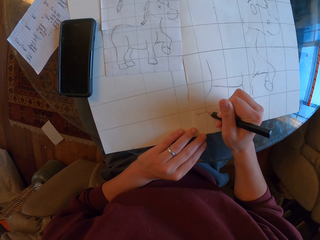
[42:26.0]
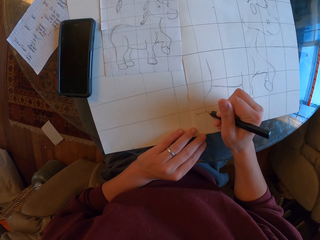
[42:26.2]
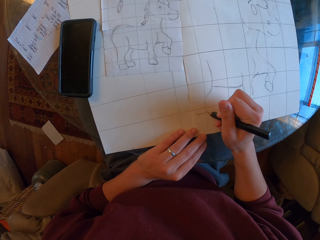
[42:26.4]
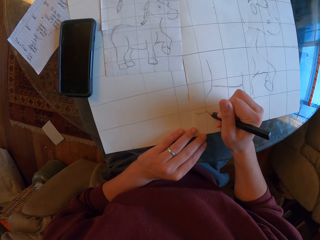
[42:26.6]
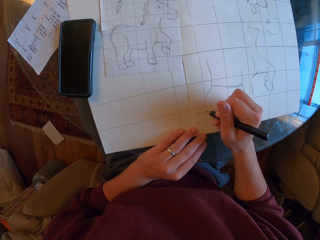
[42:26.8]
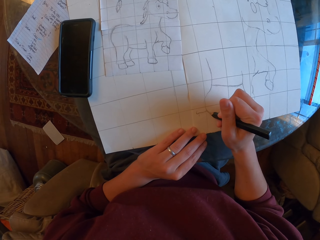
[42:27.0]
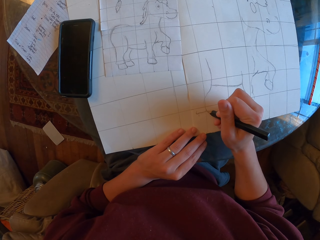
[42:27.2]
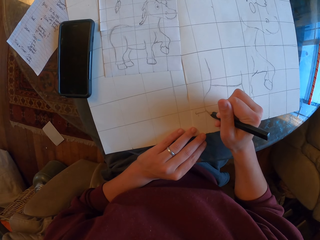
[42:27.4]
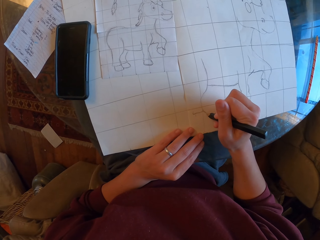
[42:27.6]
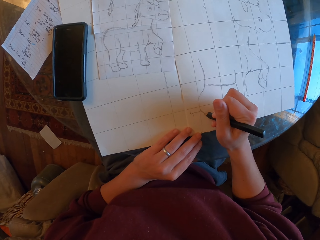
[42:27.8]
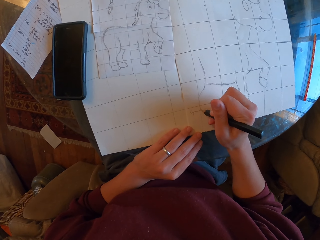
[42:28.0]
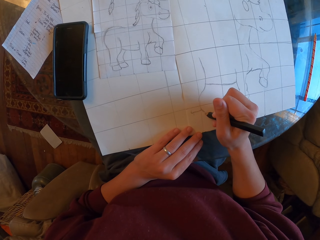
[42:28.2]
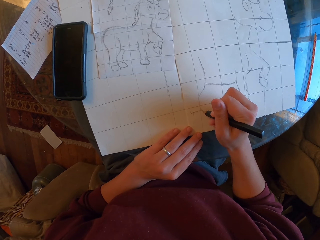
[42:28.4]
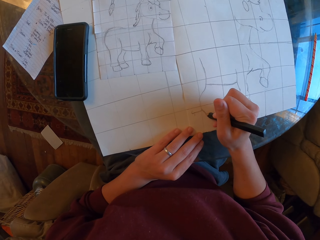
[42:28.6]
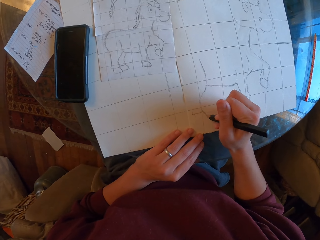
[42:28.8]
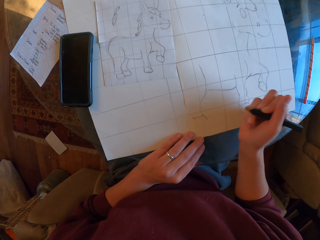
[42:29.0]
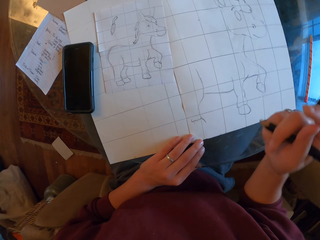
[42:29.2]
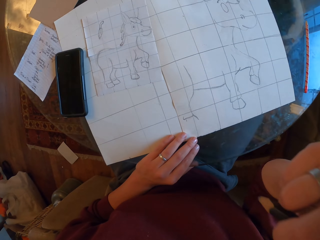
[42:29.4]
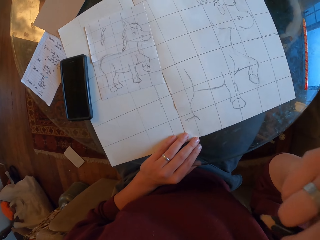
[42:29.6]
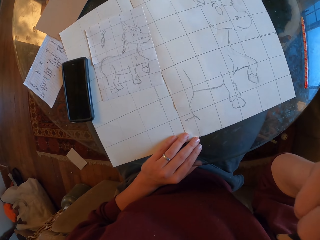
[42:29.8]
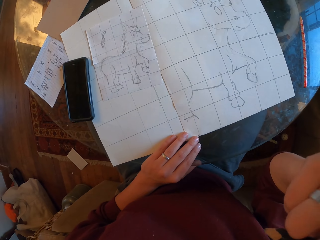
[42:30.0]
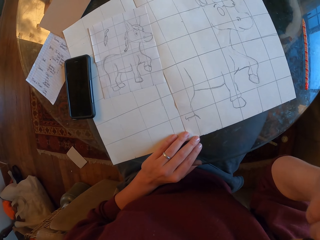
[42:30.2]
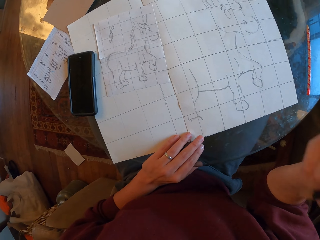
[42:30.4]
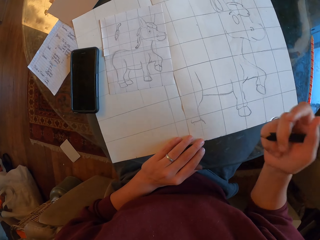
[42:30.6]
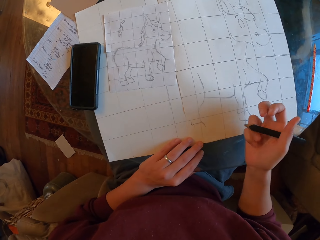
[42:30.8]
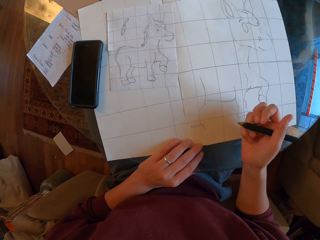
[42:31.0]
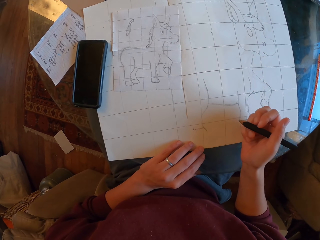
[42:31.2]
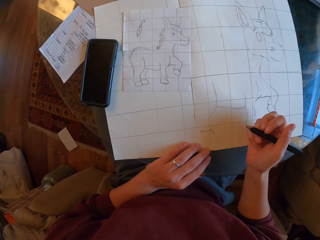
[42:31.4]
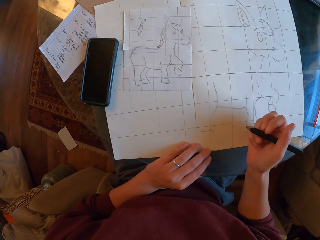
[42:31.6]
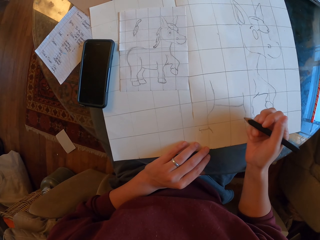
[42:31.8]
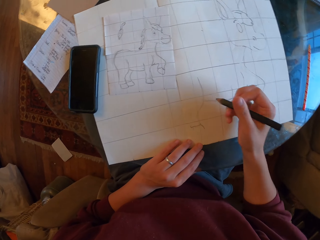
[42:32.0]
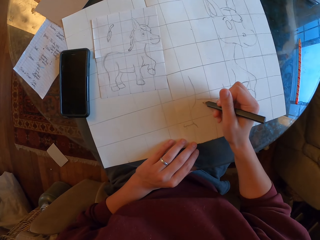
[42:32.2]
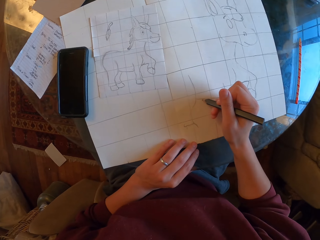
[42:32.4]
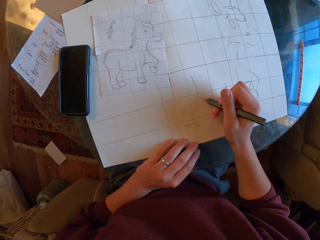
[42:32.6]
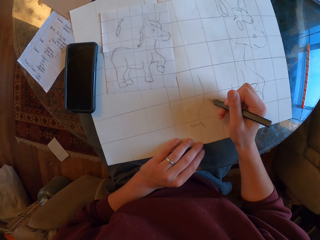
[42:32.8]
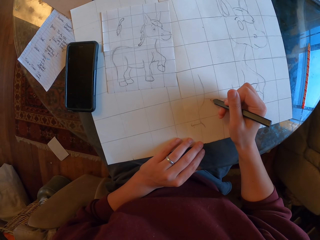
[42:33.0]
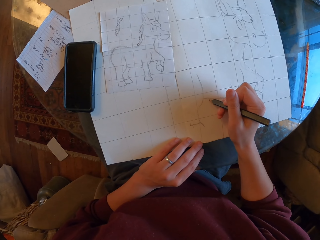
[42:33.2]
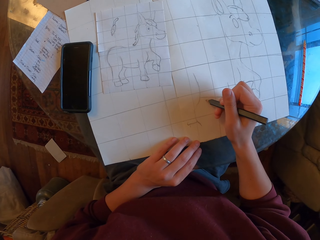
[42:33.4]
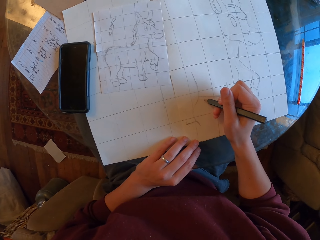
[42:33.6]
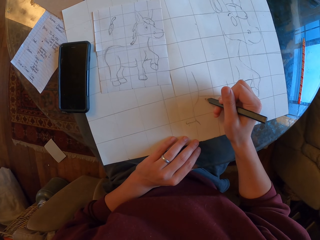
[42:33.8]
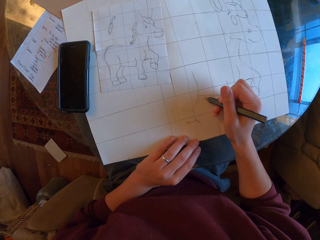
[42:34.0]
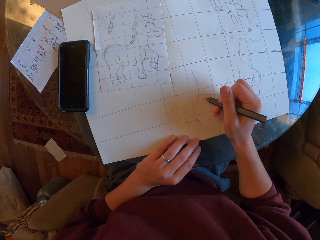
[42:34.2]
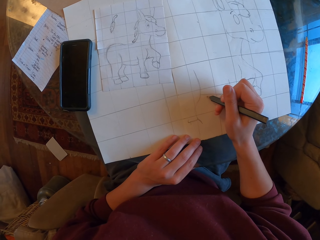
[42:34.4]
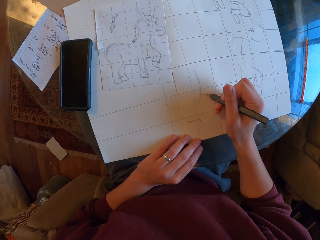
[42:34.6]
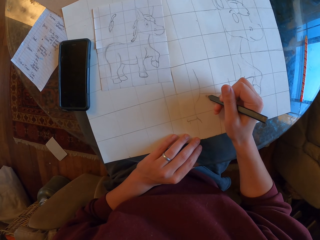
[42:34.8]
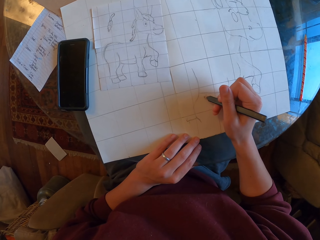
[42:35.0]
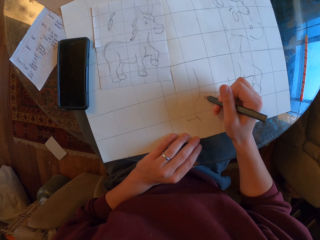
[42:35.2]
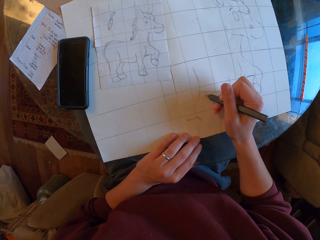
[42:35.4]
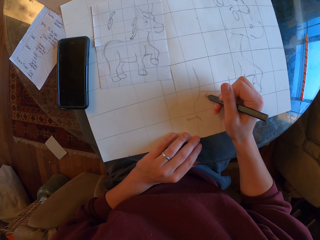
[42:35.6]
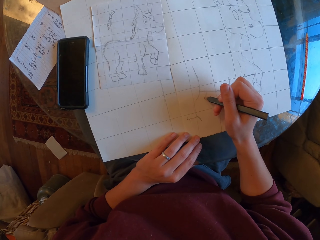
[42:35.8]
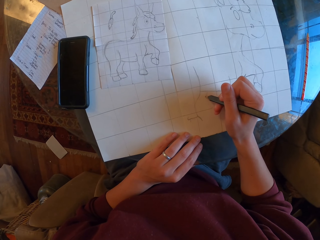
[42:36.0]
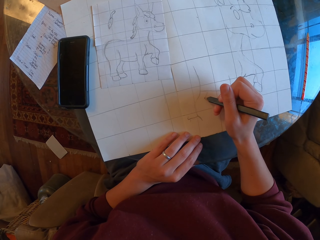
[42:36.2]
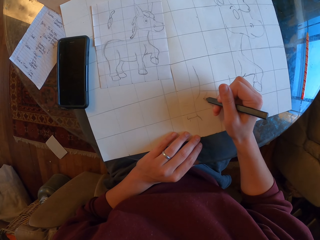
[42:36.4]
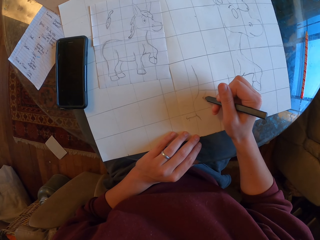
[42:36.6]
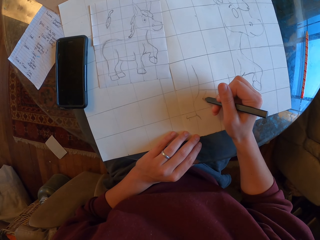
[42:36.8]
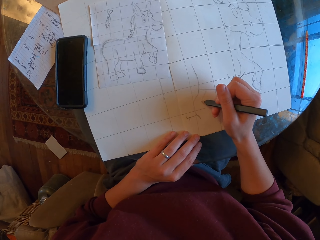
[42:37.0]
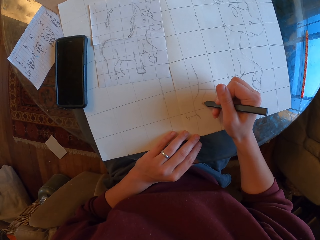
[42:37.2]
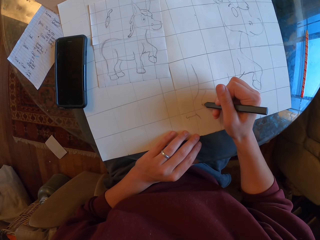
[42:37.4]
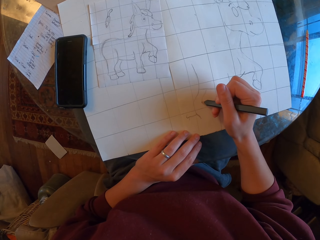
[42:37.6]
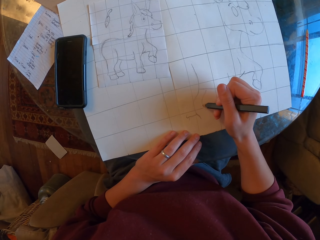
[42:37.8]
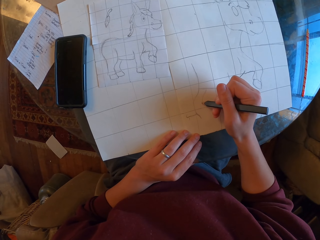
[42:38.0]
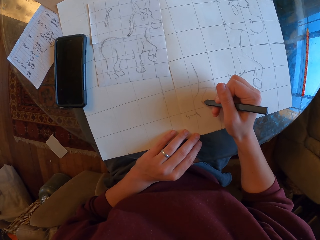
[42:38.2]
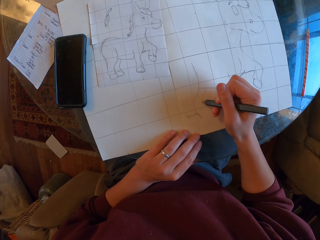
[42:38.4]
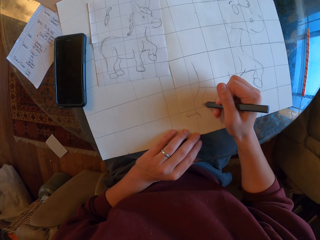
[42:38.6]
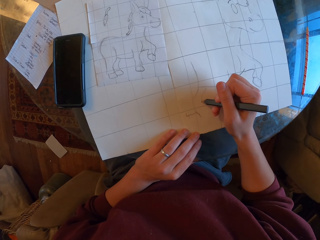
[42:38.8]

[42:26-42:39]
The camera wearer scratches their face. They draw on a drawing paper.

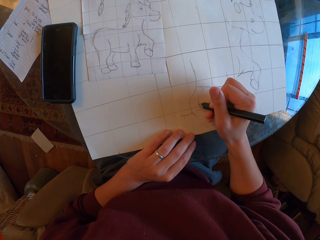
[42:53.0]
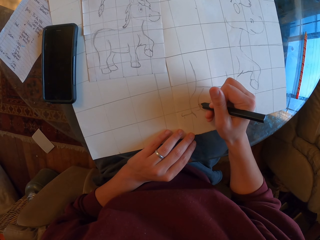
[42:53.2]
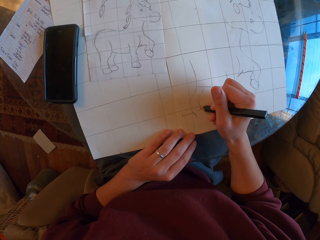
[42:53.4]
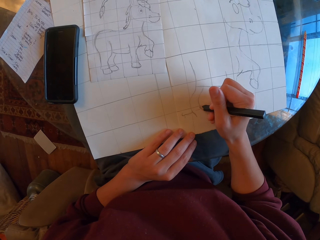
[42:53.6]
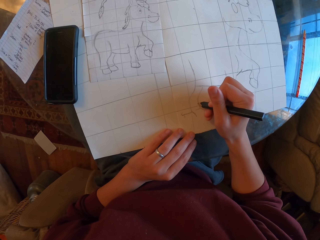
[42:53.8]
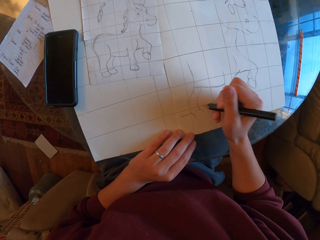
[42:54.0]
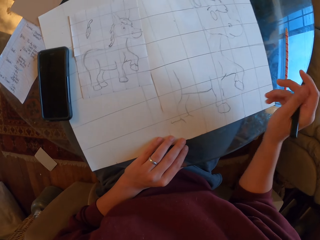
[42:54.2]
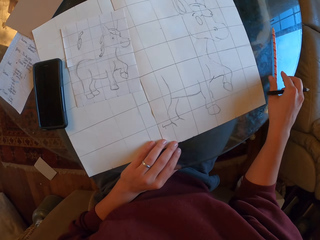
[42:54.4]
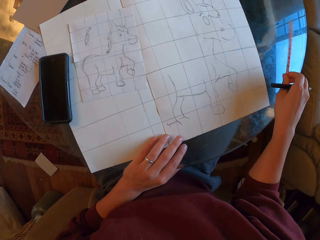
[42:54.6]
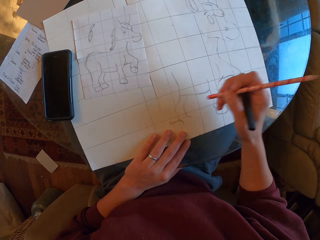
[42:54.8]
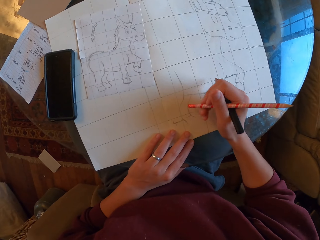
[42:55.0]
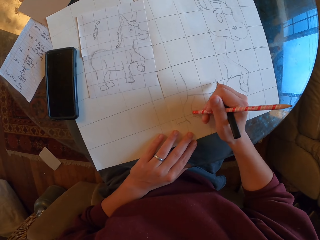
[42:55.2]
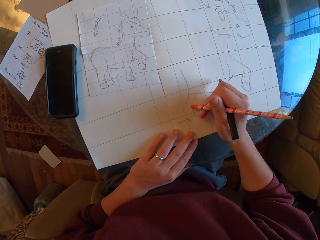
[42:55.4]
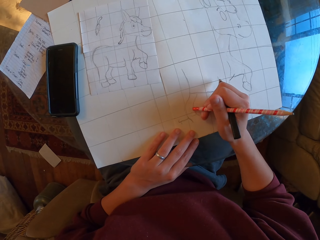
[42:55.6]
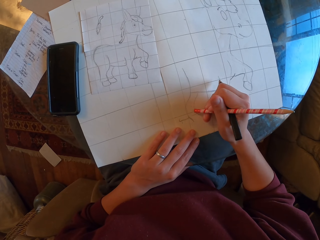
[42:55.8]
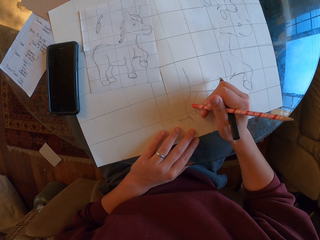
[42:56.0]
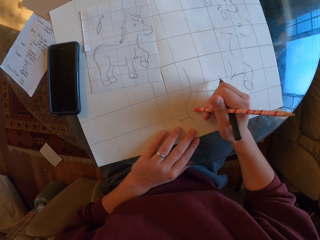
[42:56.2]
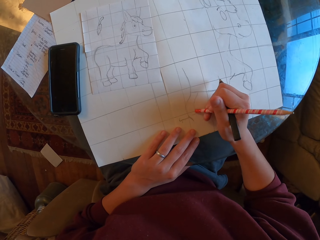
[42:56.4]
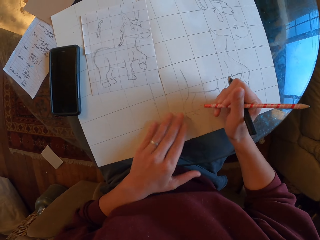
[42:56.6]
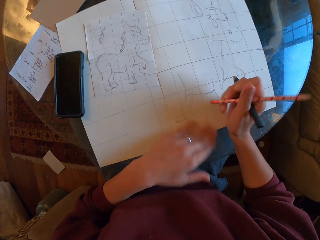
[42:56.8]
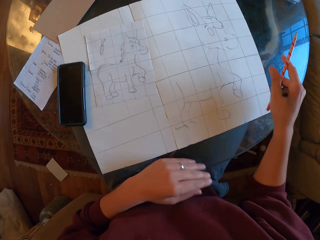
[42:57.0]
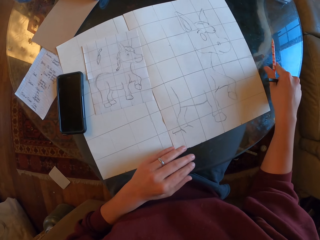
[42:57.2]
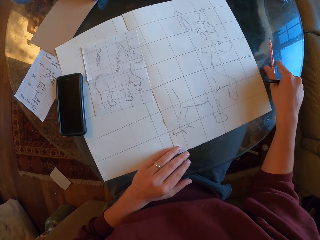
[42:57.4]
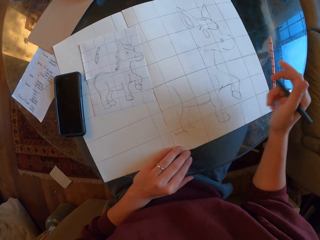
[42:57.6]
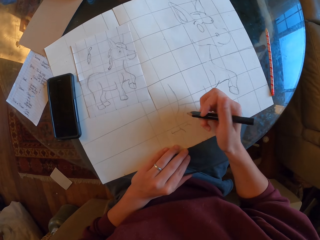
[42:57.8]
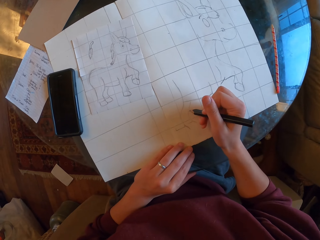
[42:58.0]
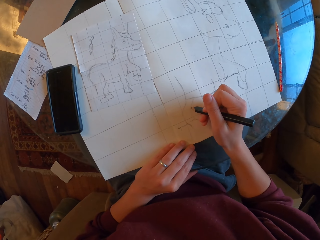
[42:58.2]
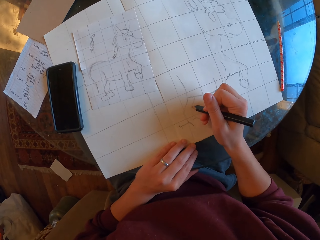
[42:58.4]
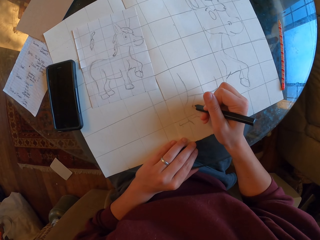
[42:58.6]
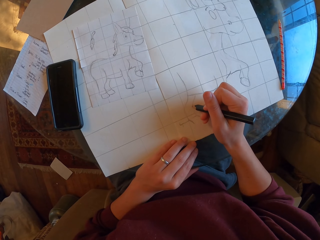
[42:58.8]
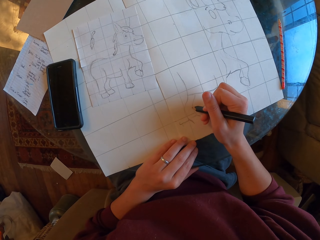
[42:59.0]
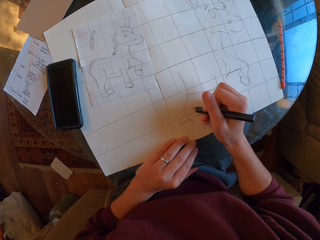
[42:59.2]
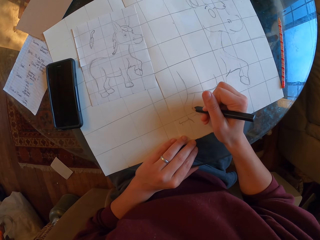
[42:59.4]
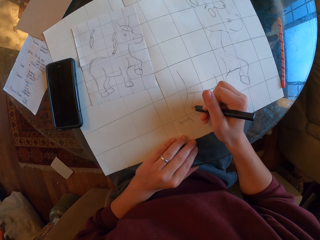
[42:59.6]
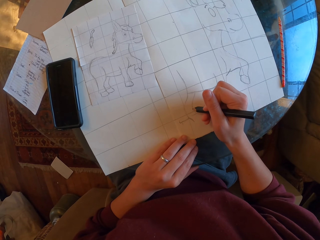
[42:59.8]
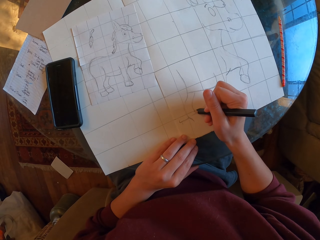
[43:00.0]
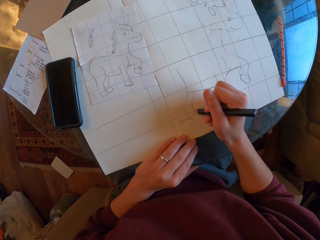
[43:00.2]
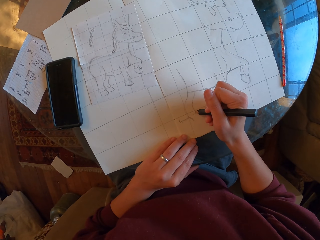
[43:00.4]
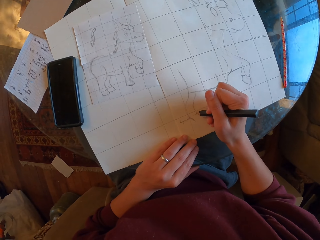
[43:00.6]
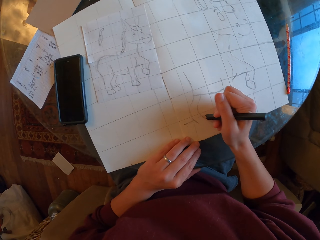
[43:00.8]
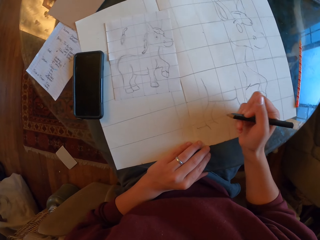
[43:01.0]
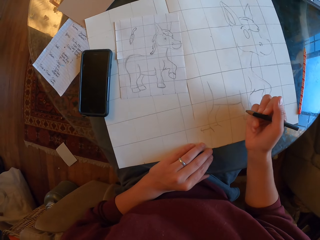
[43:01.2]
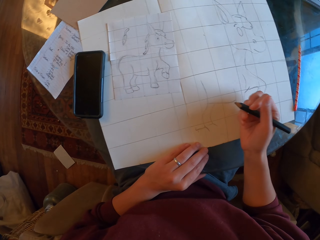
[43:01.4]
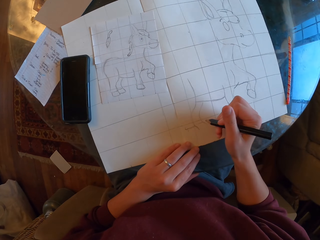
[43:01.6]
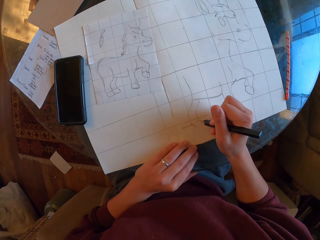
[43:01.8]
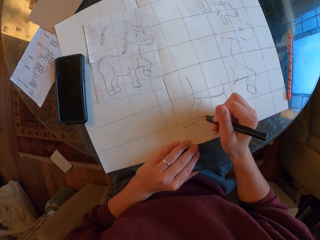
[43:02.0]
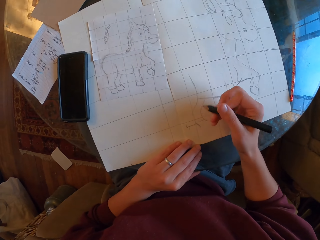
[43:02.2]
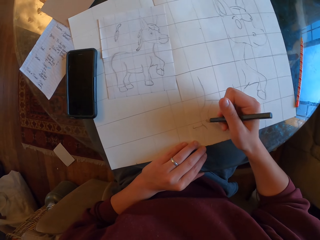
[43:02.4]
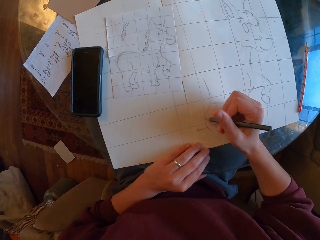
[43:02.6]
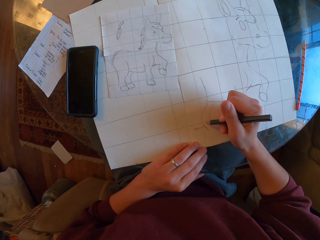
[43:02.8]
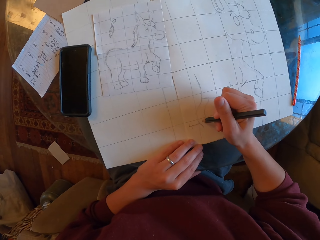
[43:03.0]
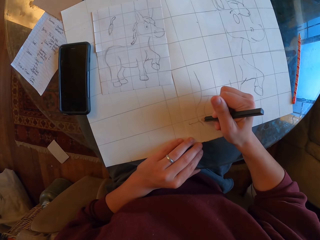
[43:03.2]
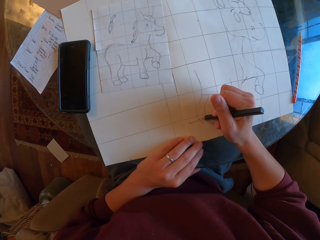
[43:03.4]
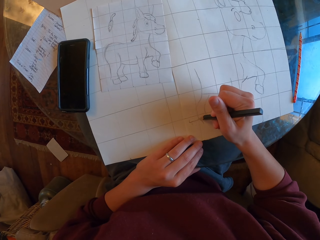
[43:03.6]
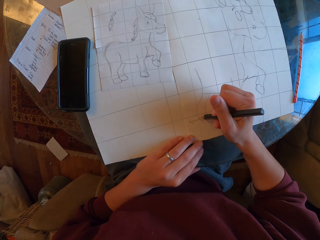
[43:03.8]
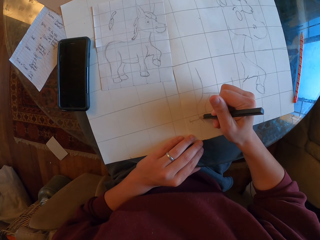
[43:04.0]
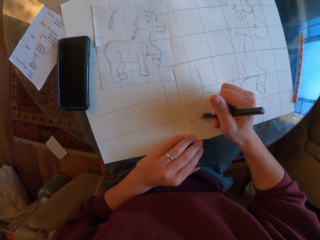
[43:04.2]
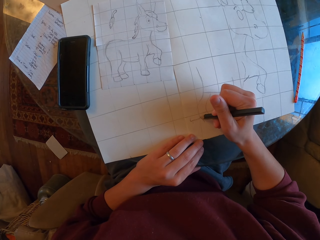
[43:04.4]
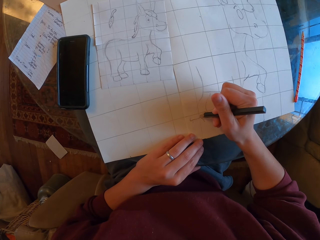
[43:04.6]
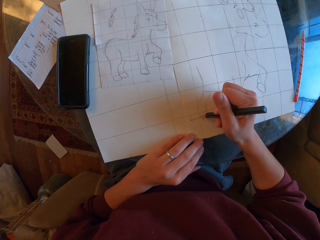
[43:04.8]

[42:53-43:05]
The camera wearer picks up a pencil on the table. They erase the drawing with a rubber. They wipe the drawing paper with a hand. They place the pencil on the table. They draw on the drawing paper.
